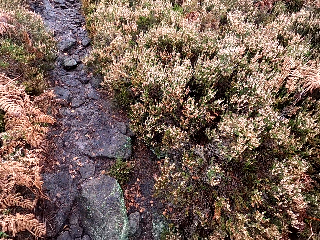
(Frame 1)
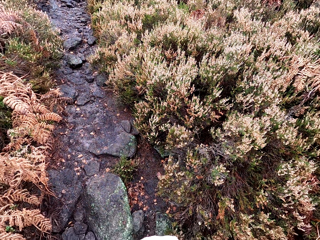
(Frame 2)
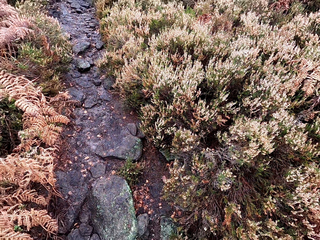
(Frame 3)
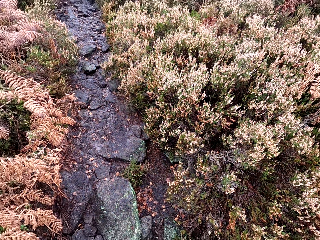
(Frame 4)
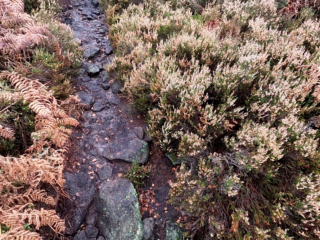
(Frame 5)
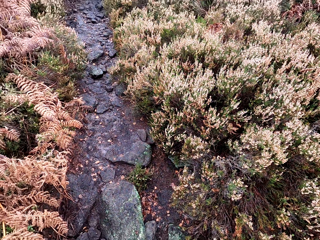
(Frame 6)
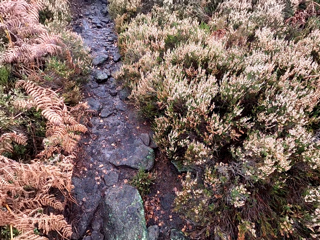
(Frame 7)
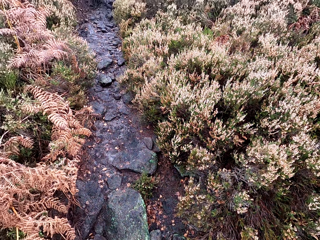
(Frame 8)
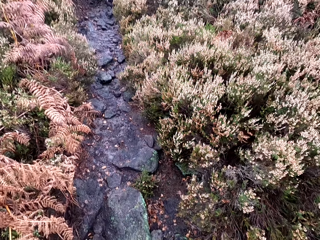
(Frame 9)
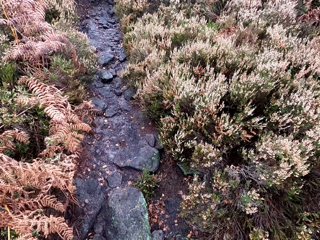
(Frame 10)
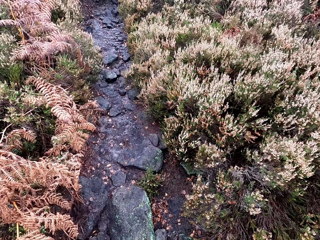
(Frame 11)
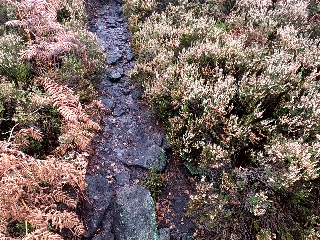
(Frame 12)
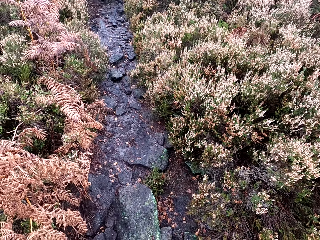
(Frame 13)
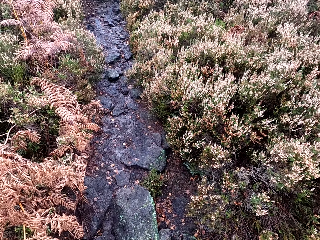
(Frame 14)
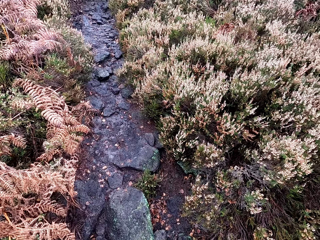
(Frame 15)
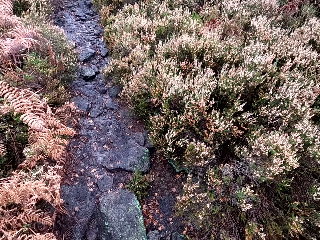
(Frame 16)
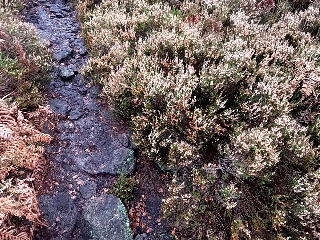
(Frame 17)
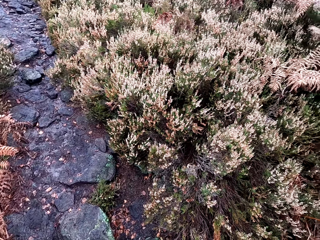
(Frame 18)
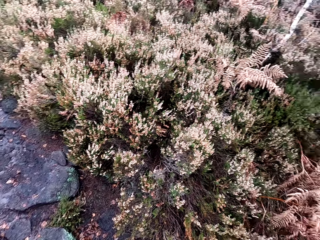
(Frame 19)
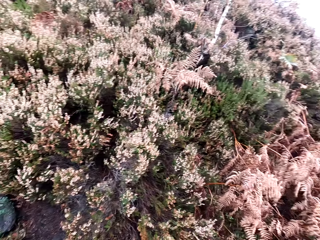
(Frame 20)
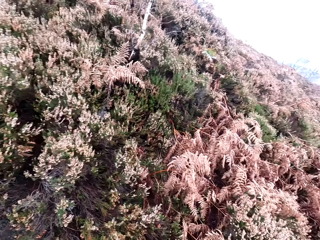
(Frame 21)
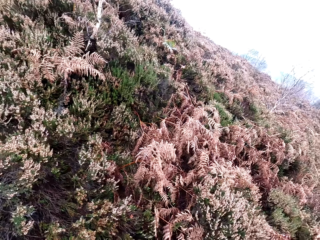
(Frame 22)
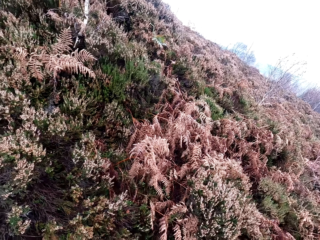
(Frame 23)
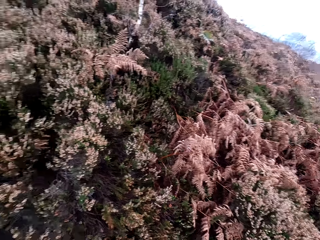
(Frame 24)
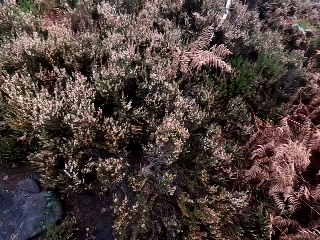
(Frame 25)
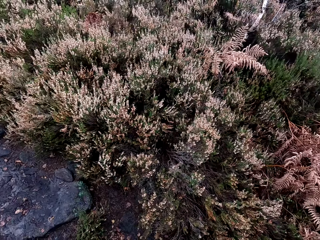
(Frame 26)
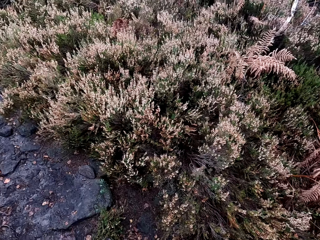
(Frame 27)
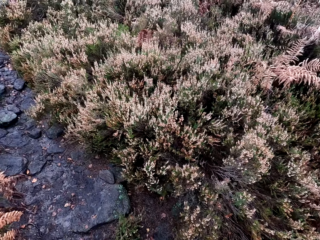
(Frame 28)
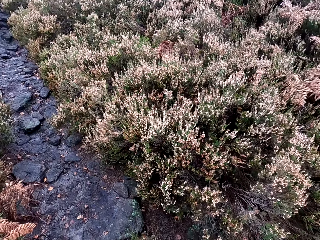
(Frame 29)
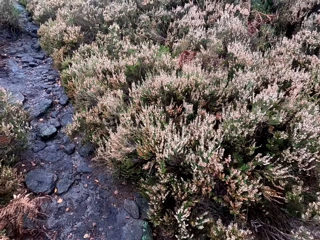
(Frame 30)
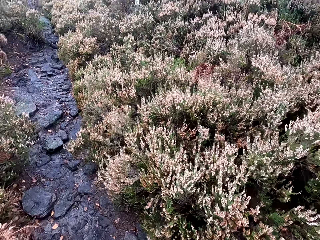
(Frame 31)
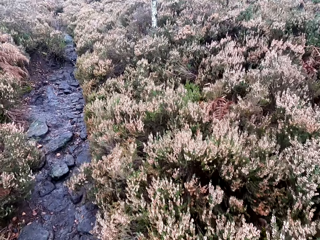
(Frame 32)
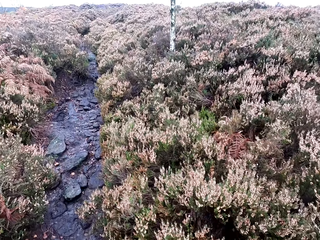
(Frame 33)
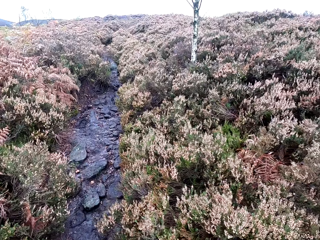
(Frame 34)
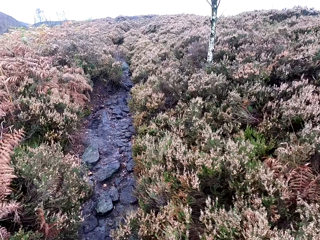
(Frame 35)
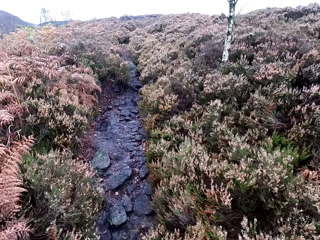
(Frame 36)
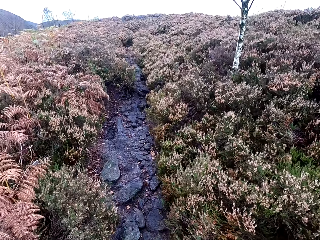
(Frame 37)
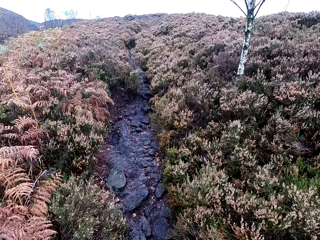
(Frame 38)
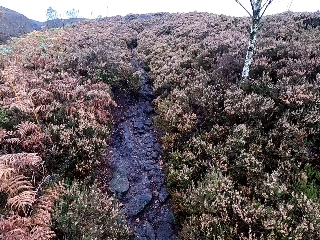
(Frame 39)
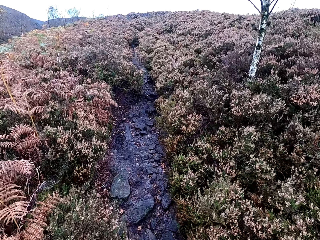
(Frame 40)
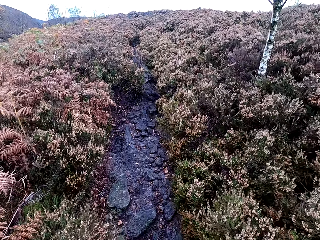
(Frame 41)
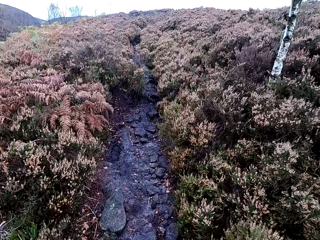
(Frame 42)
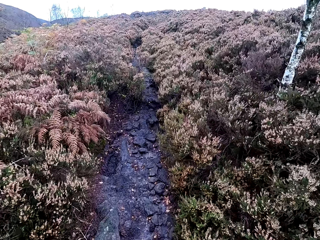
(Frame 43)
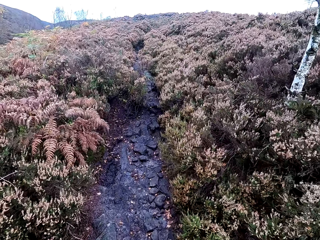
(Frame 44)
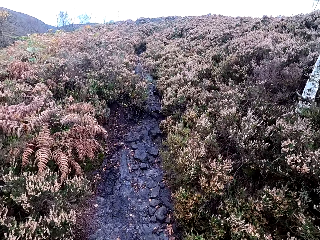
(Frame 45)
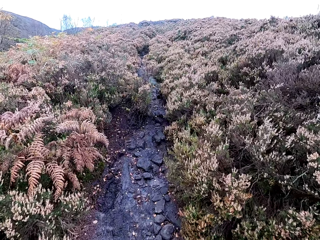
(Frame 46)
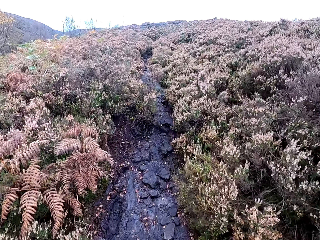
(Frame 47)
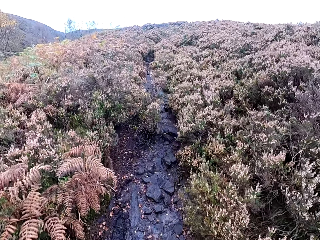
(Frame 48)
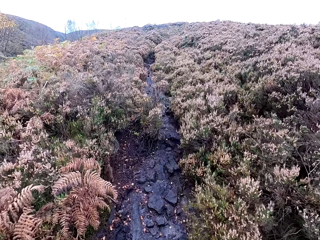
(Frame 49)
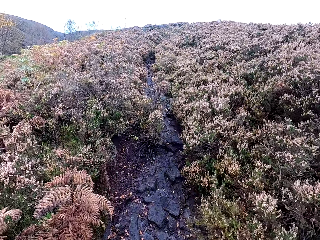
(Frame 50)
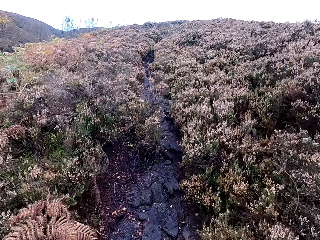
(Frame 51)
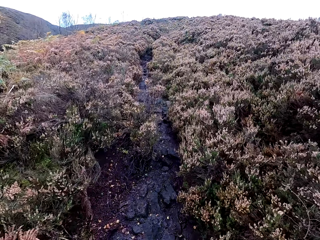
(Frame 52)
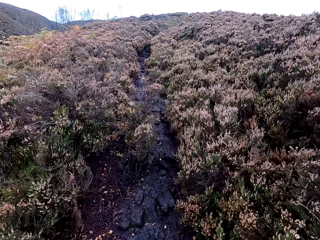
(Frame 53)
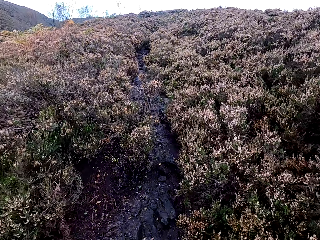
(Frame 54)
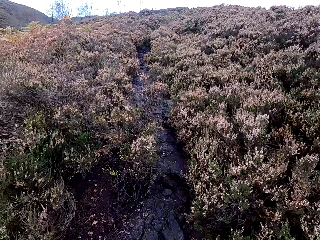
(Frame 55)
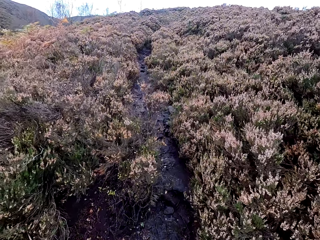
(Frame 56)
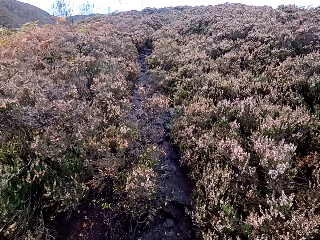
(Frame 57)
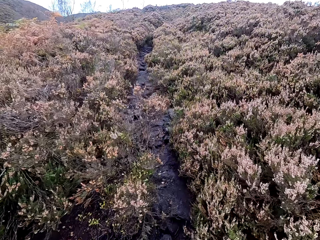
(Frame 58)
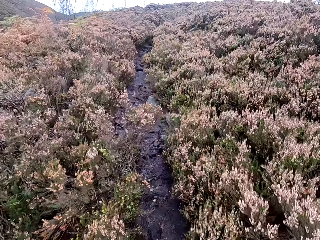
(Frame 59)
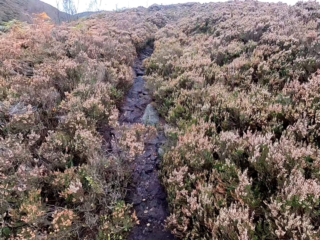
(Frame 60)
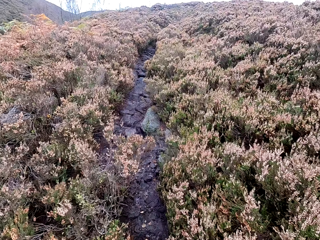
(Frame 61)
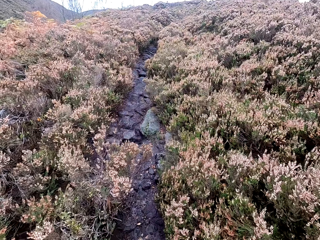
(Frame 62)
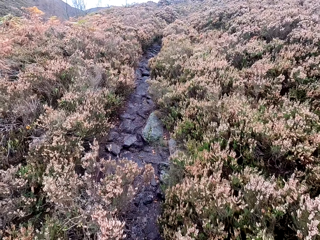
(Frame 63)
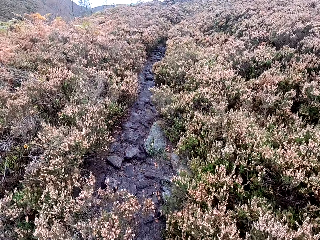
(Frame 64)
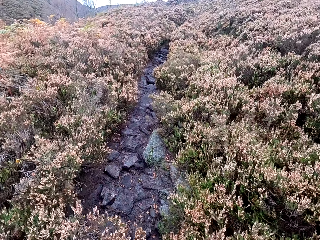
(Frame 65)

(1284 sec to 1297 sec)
The camera wearer zips a bag. They walk.

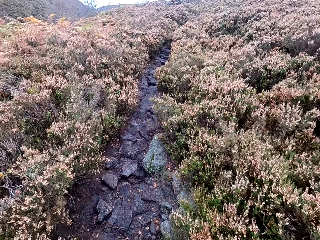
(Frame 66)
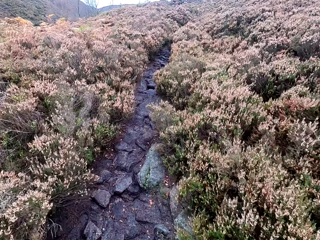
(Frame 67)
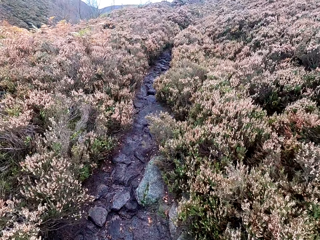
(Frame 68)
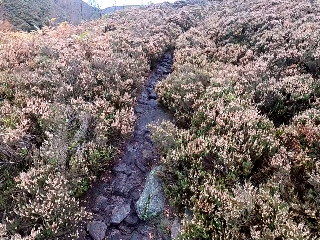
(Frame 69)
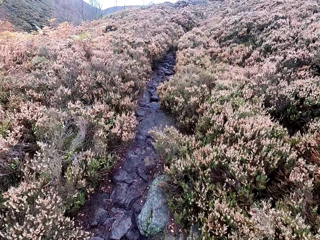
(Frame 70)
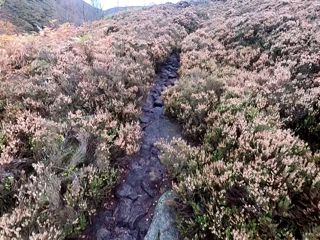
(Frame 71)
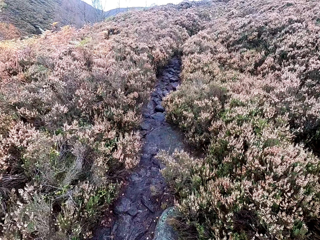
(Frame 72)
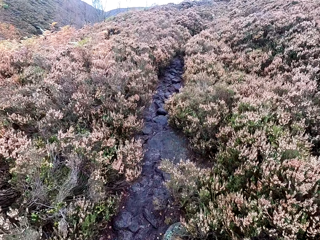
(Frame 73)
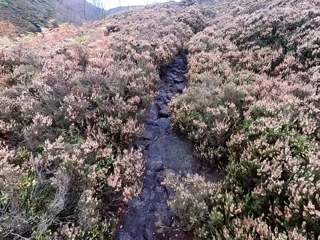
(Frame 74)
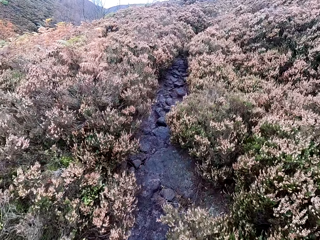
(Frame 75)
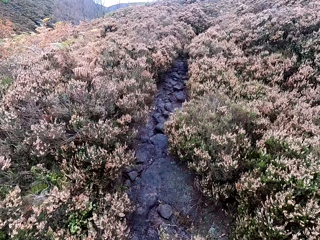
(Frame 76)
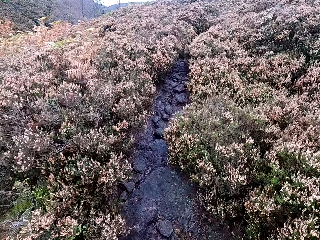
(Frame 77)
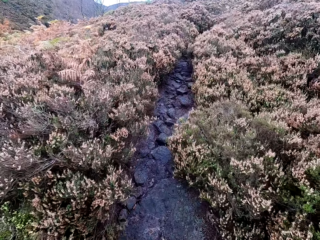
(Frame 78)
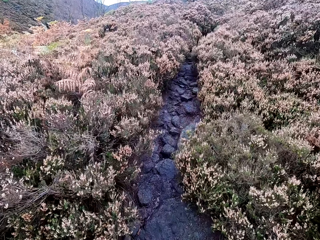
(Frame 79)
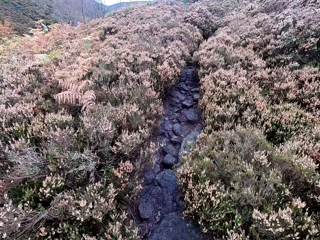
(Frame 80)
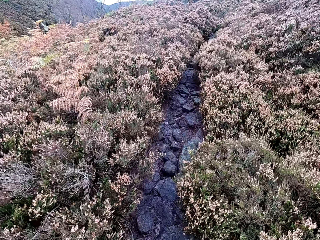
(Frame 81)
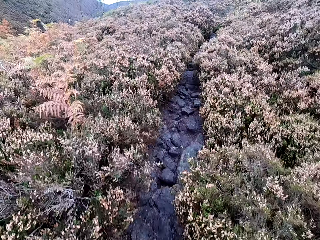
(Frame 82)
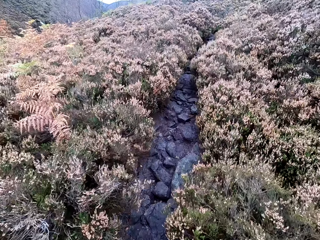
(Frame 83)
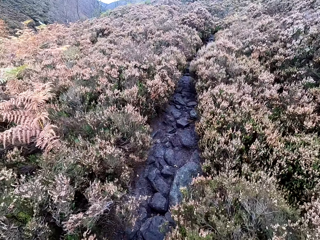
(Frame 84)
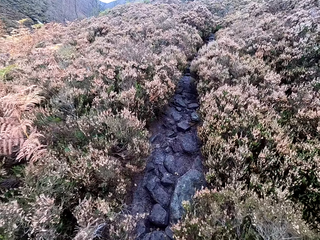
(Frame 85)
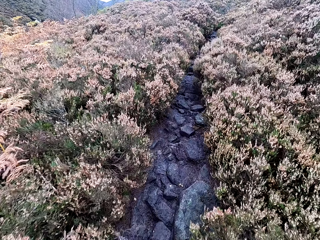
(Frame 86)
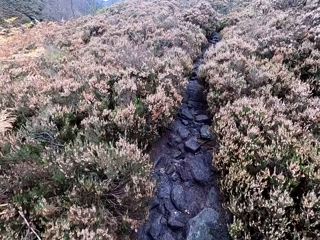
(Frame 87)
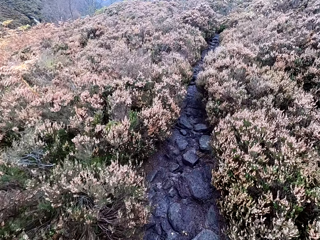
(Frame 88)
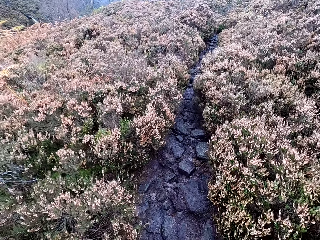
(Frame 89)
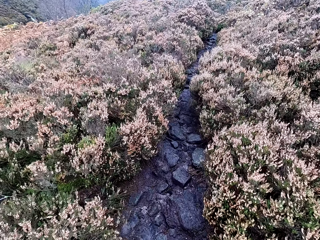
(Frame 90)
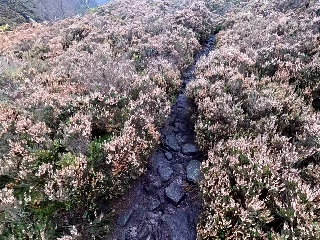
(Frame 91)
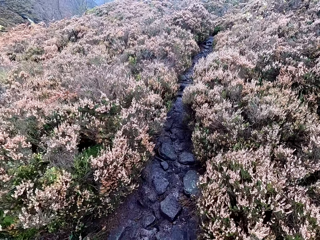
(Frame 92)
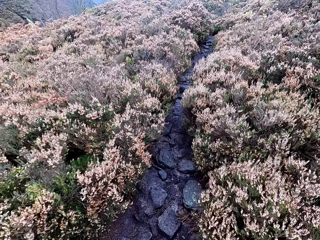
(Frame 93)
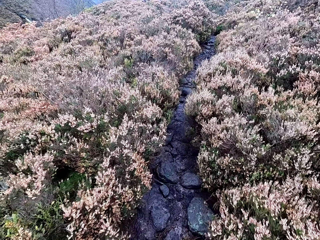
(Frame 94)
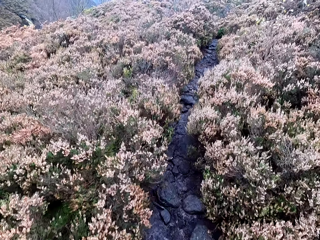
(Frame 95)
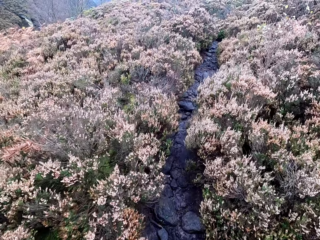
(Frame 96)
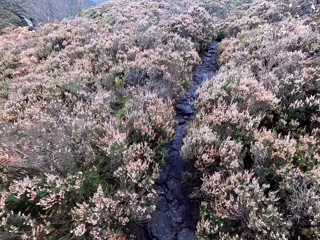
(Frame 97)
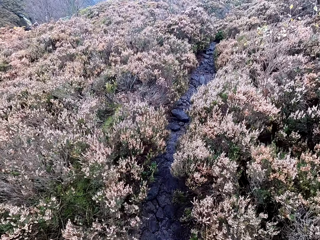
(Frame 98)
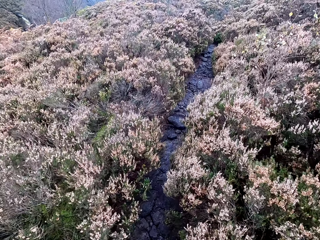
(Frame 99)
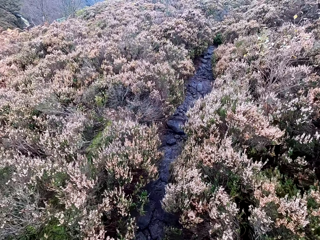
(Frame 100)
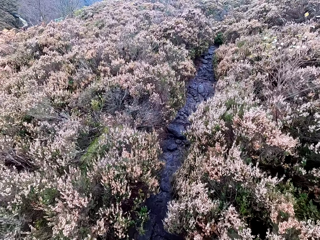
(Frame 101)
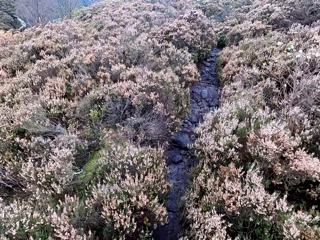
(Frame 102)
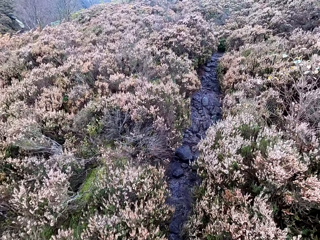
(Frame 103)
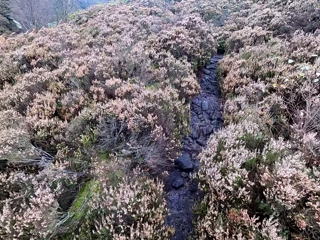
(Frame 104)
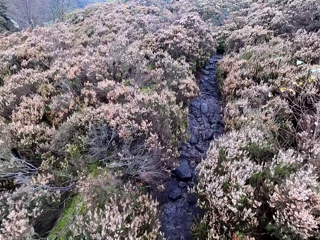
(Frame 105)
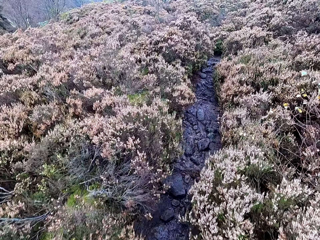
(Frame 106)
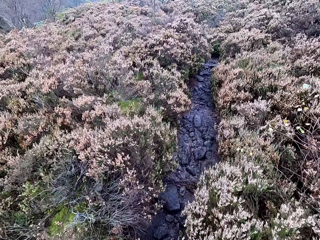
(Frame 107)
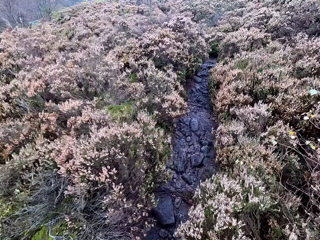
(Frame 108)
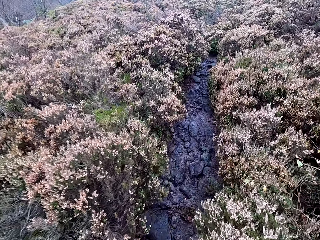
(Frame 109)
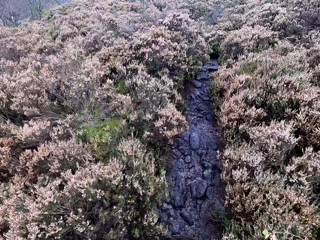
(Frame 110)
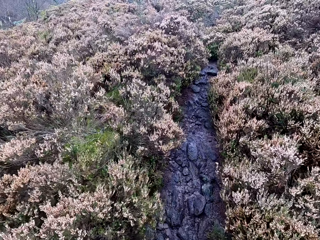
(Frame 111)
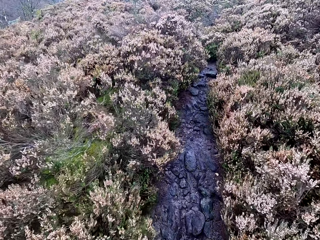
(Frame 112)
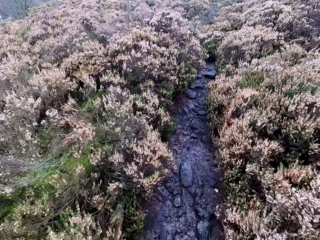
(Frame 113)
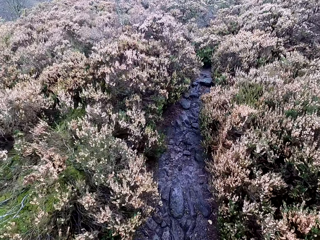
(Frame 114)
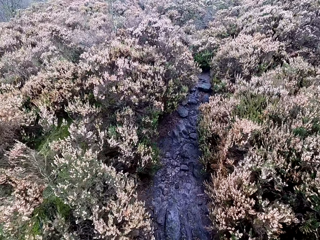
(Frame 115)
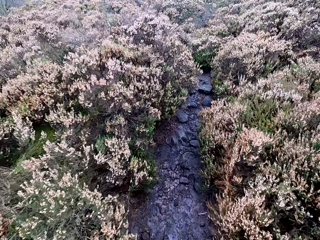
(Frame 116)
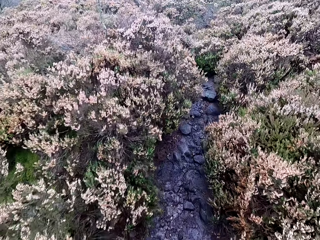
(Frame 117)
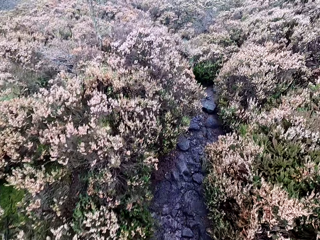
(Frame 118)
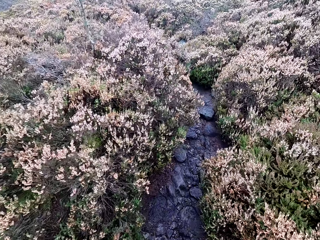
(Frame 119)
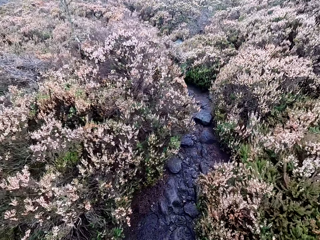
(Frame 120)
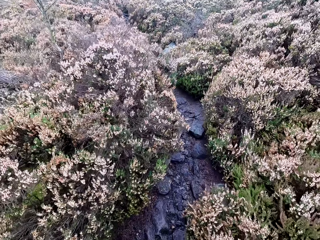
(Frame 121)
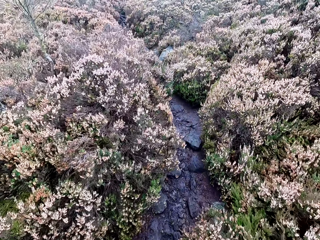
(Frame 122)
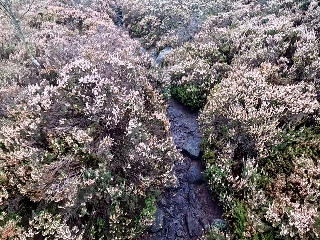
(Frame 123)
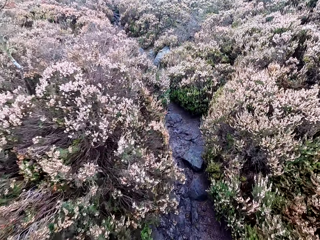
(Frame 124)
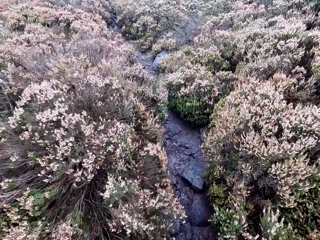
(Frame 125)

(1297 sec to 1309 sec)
The camera wearer sighs.
